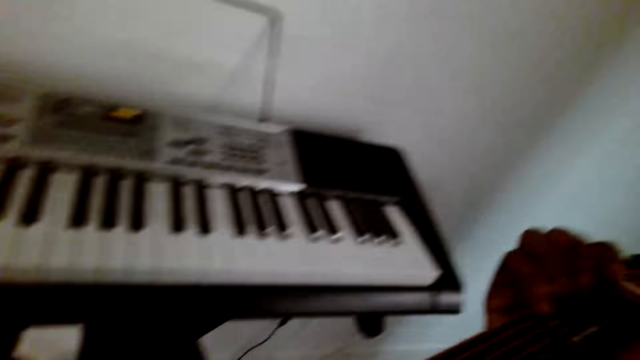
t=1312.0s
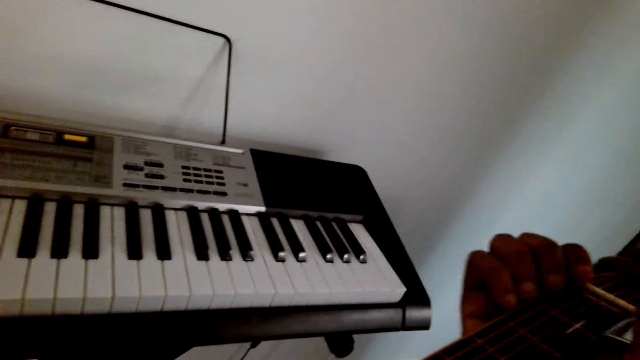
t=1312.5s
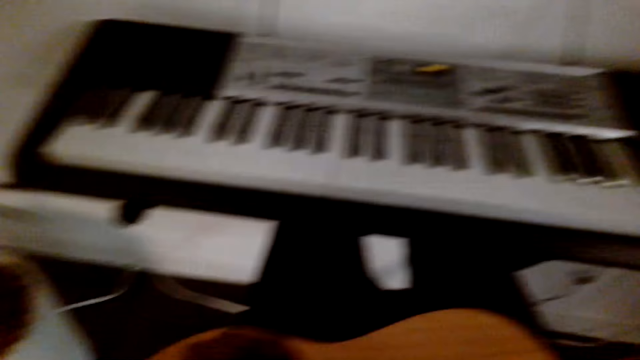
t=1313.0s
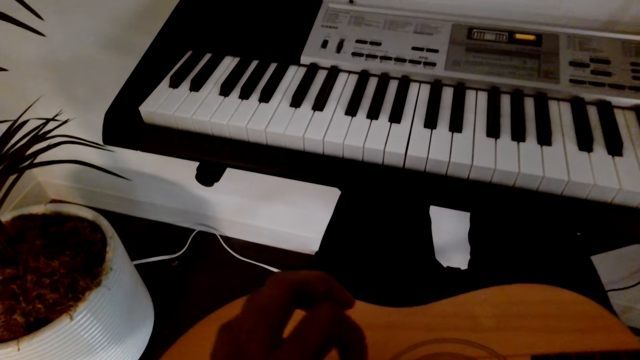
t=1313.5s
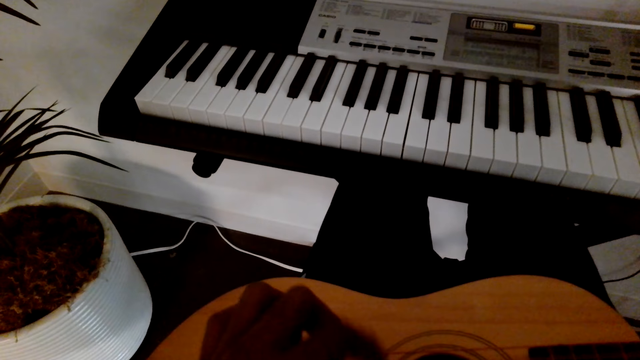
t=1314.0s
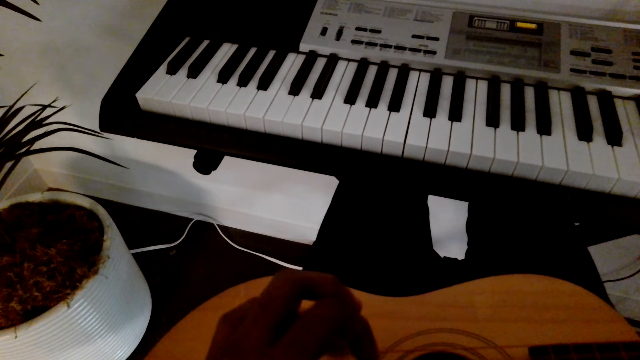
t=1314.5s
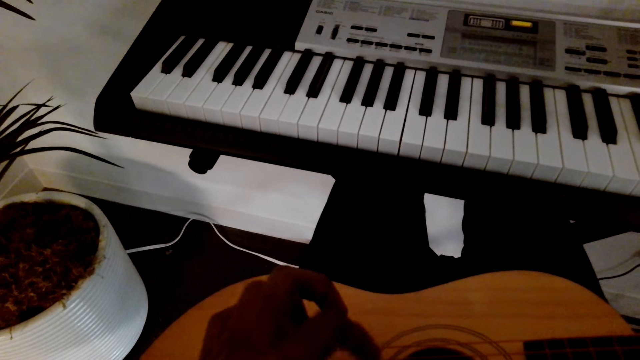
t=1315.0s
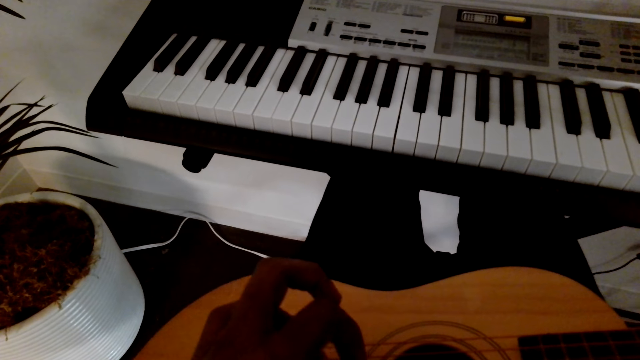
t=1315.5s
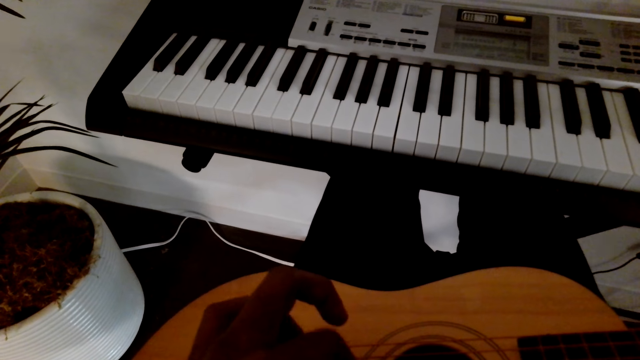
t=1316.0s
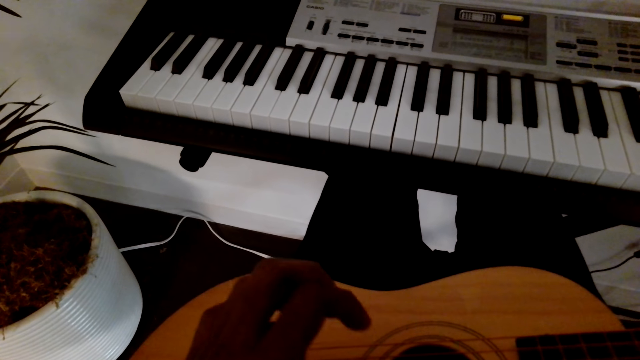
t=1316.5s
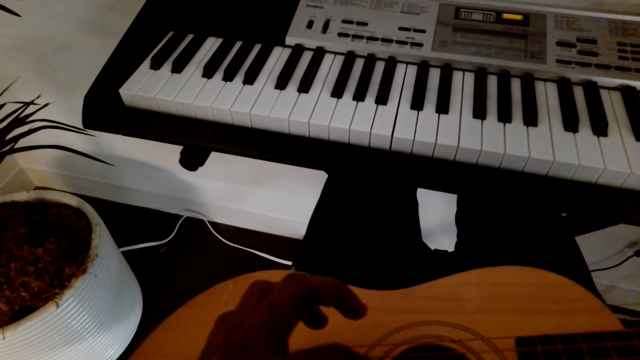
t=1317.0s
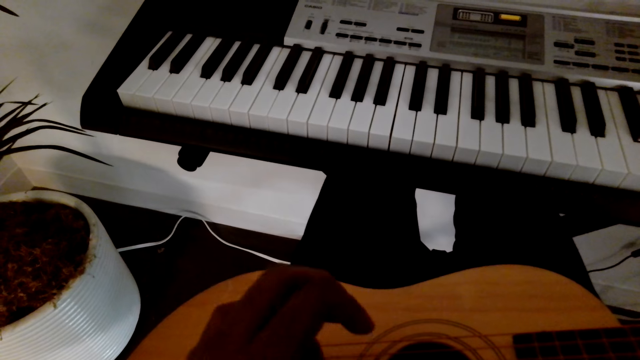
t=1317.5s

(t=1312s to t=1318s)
The camera wearer places the hand on the nut.

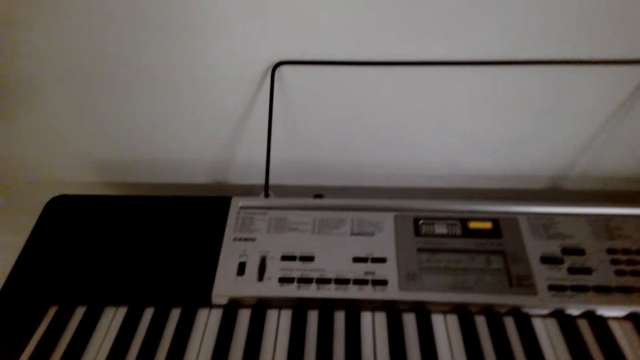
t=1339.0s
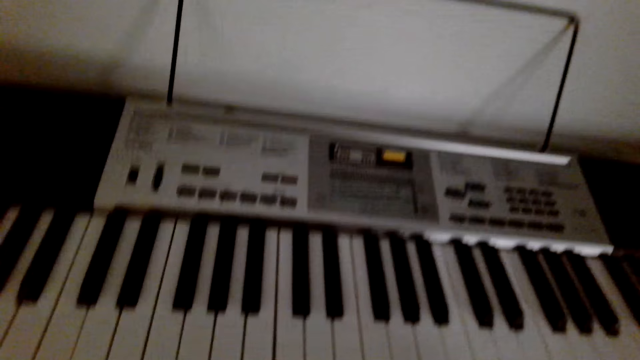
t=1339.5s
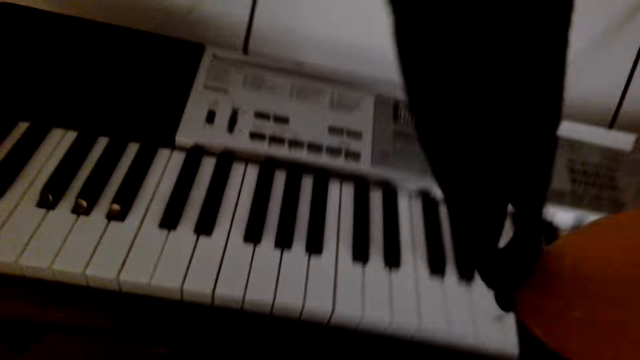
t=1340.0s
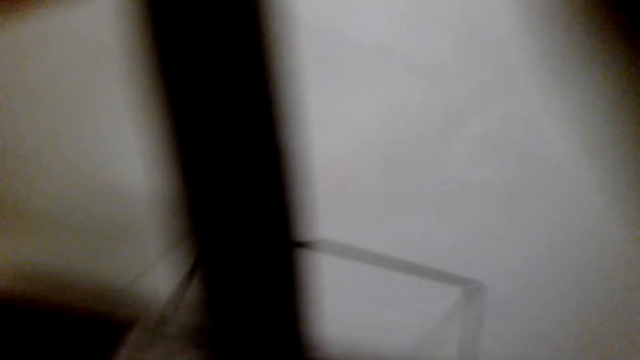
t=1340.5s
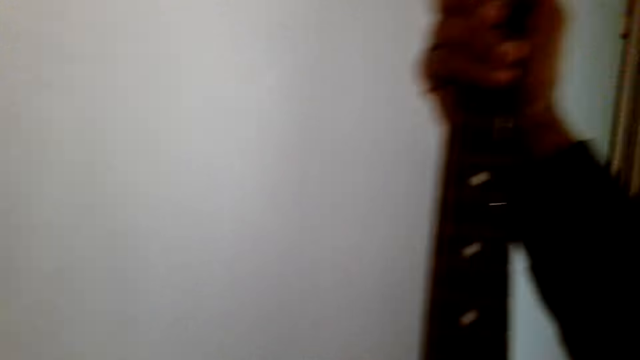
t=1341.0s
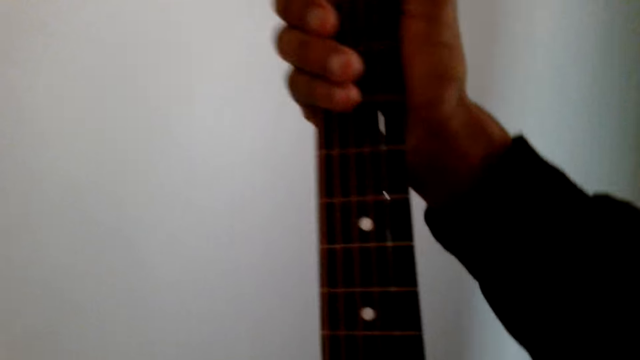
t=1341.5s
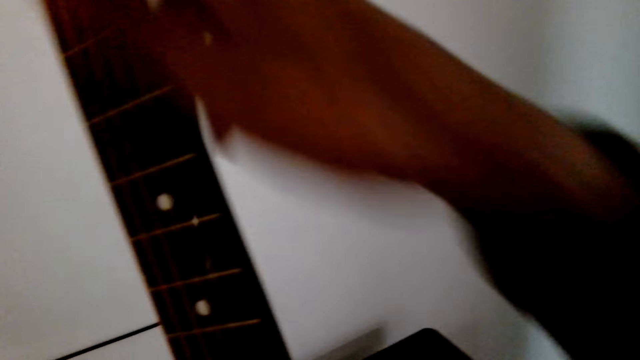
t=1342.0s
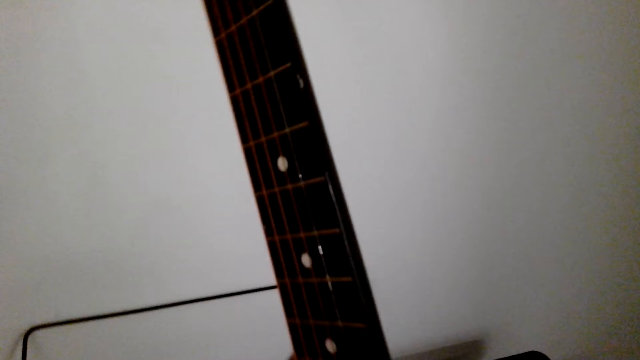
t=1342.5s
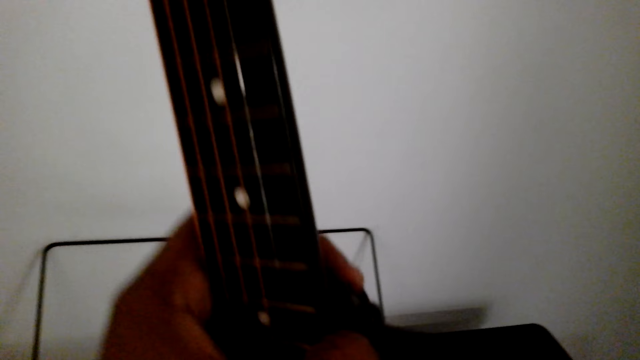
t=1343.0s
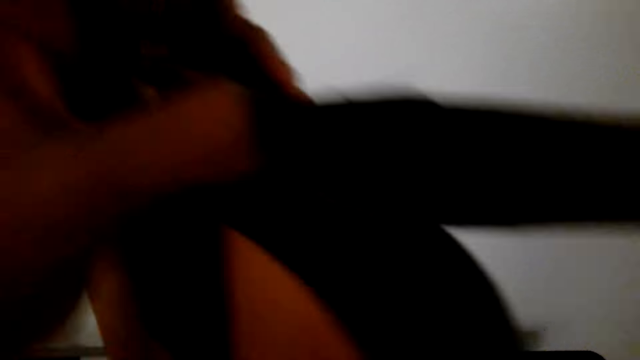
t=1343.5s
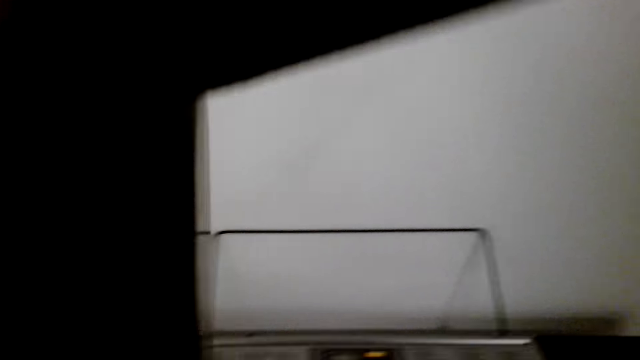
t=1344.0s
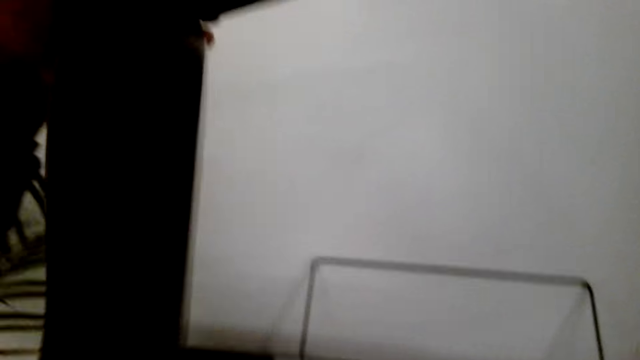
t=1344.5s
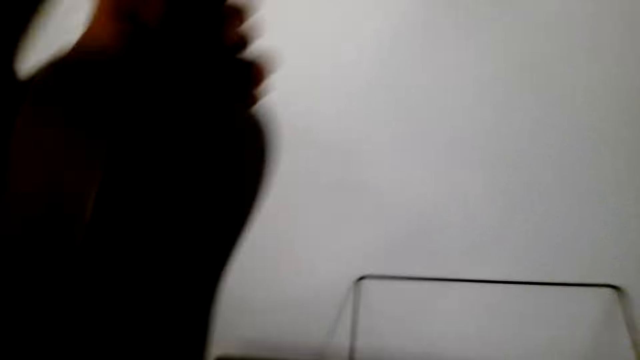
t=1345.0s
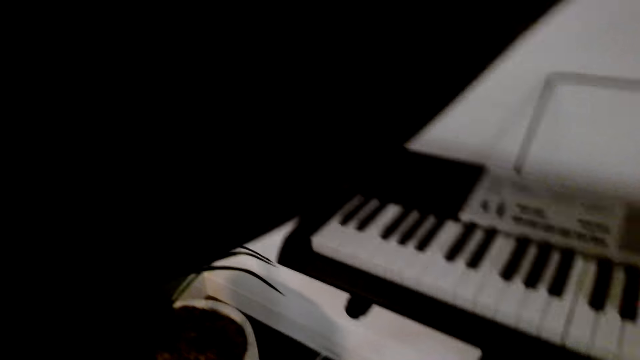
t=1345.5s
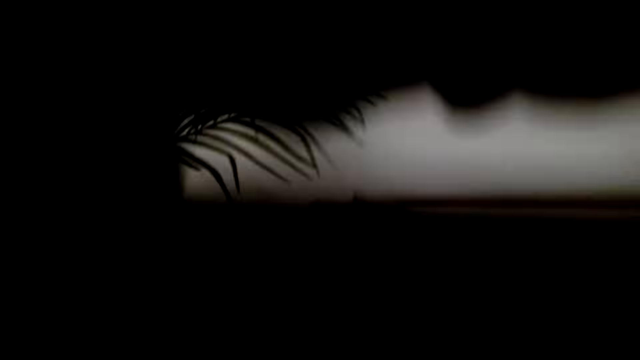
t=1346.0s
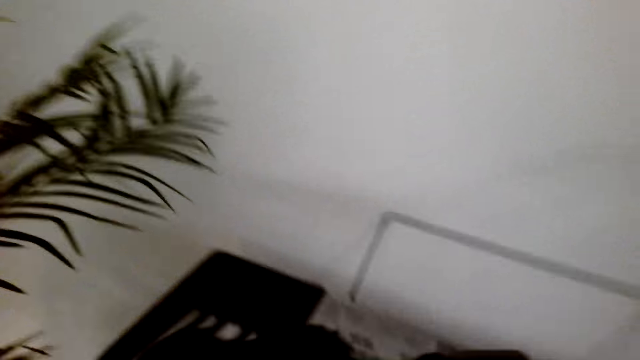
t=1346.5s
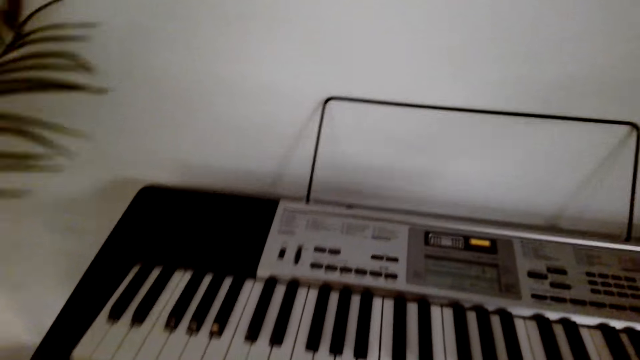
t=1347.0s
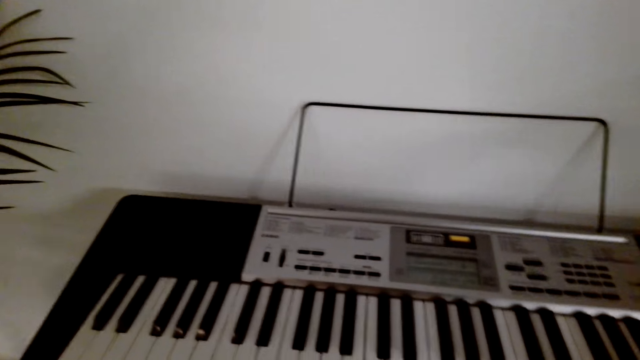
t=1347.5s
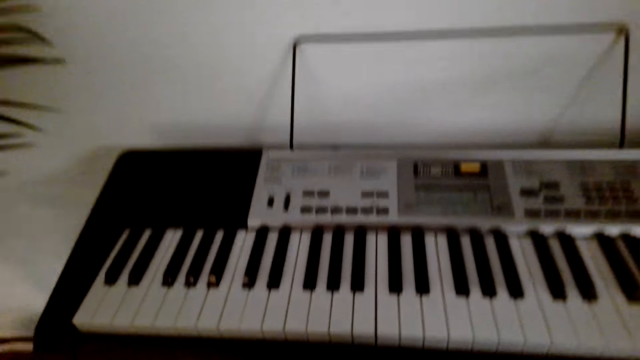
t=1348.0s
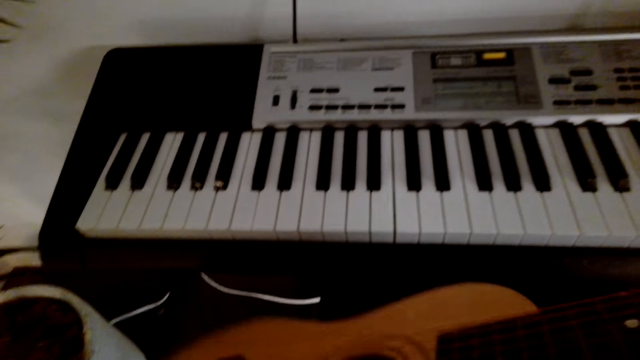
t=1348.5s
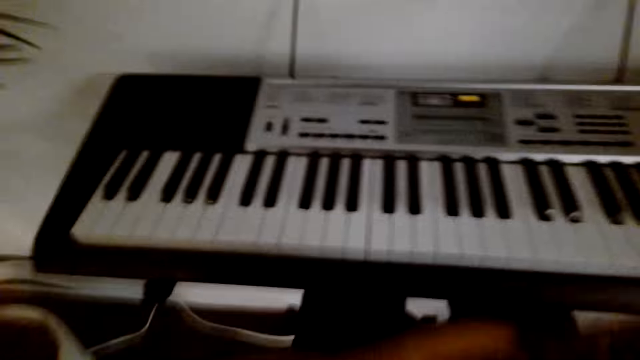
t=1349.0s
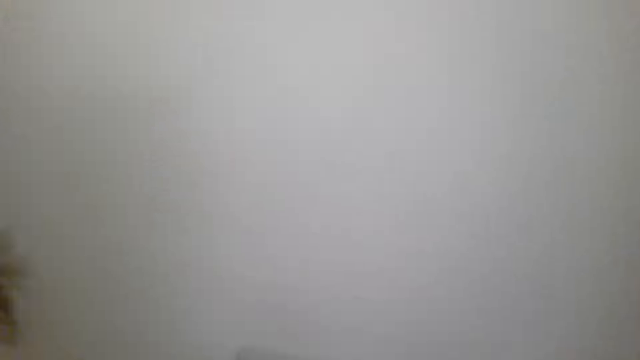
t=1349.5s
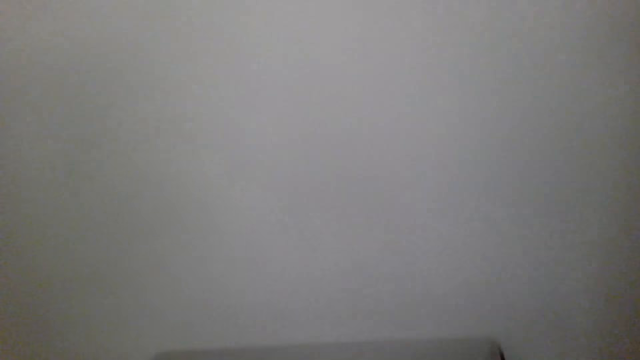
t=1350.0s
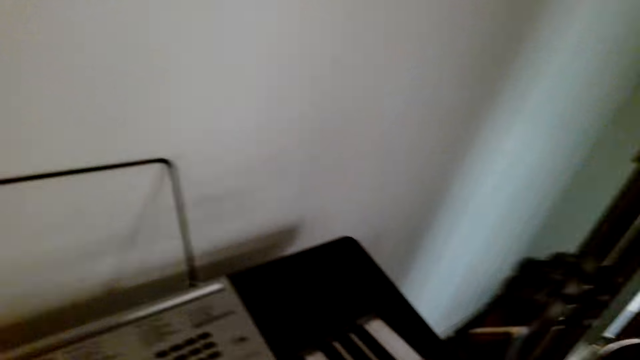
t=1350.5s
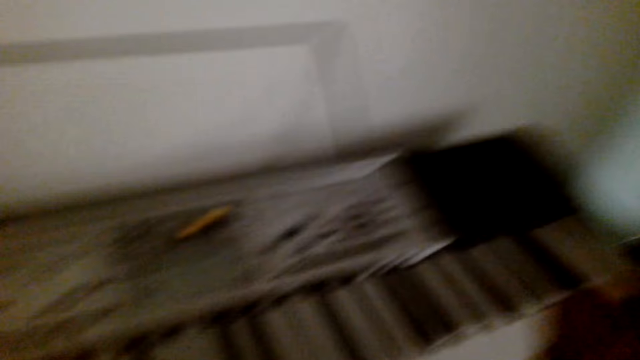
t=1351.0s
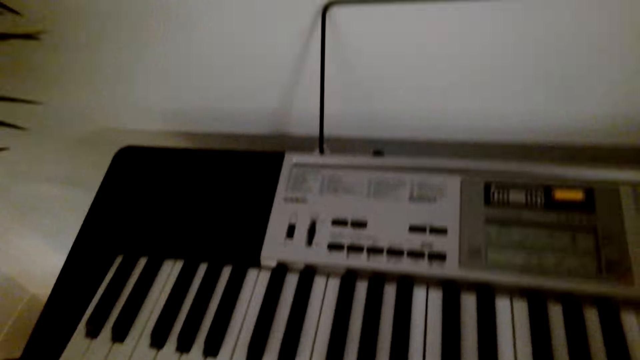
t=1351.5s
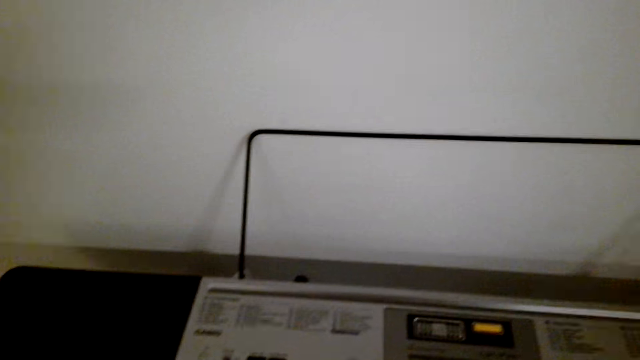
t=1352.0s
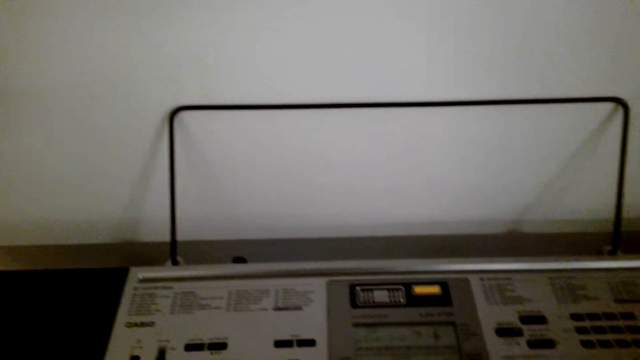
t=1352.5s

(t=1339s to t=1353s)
The camera wearer holds the guitar. He stands in the room. He removes the guitar strap from his shoulder. He plays the guitar. He plays a piano.
